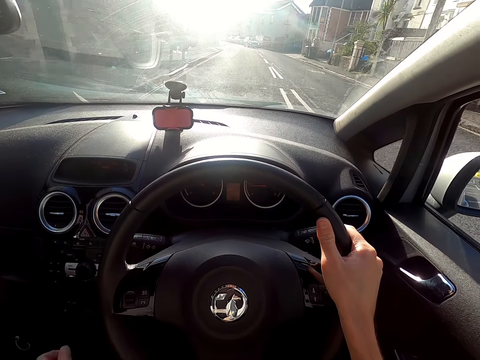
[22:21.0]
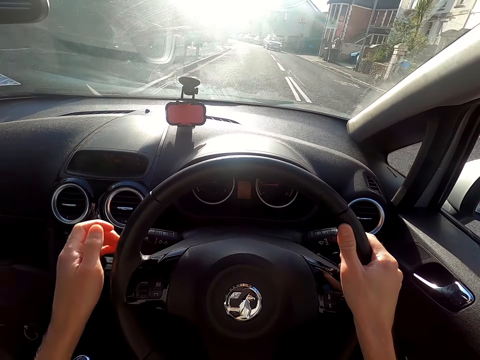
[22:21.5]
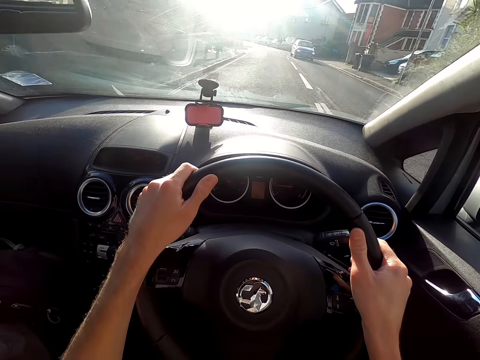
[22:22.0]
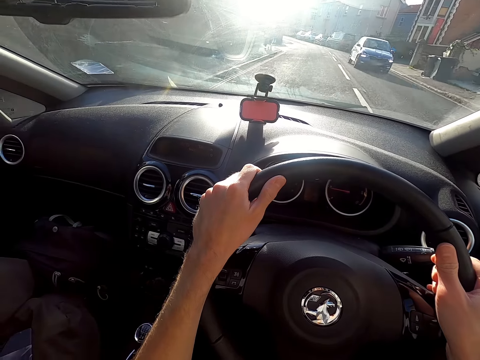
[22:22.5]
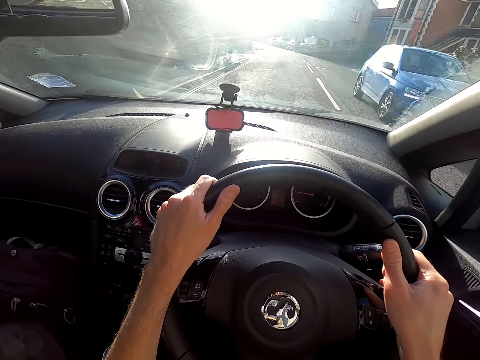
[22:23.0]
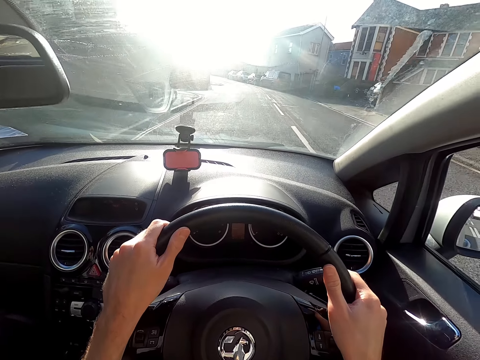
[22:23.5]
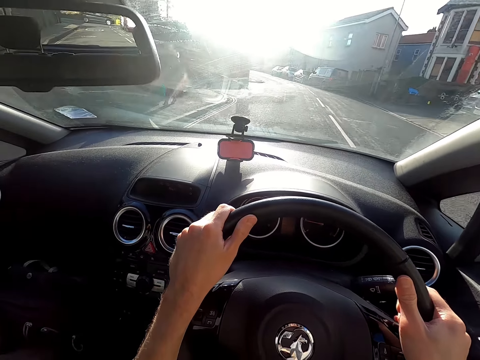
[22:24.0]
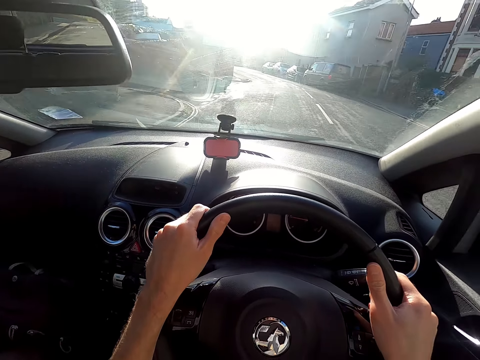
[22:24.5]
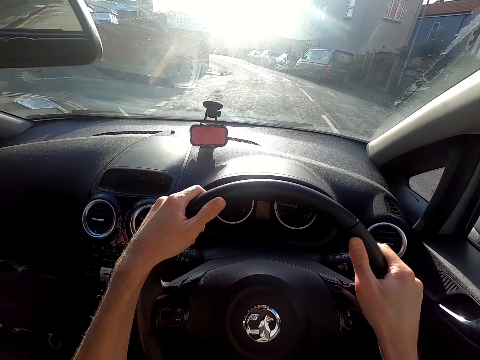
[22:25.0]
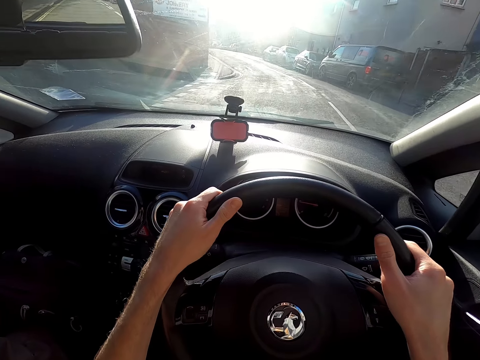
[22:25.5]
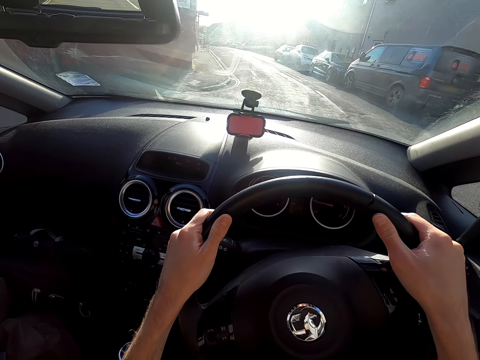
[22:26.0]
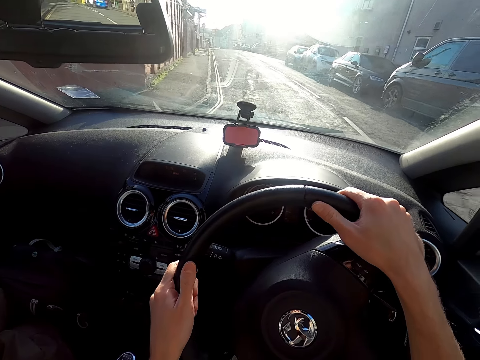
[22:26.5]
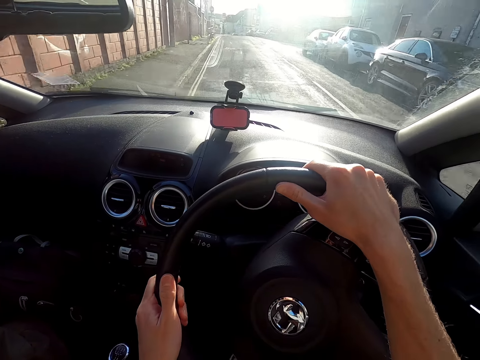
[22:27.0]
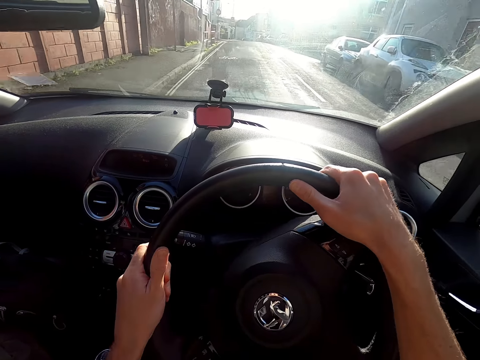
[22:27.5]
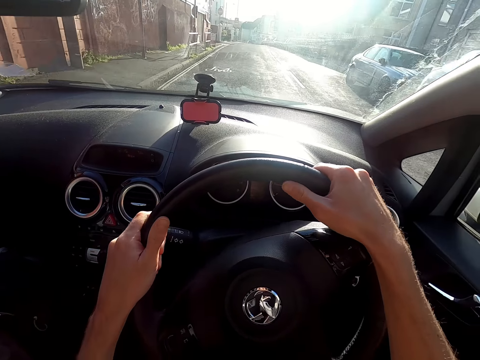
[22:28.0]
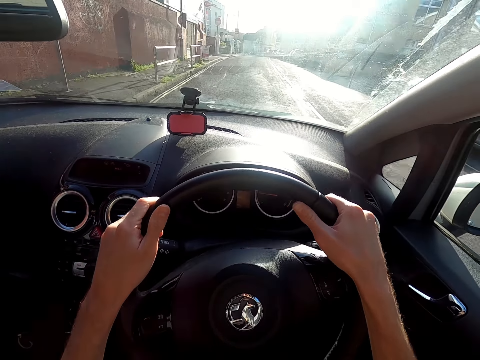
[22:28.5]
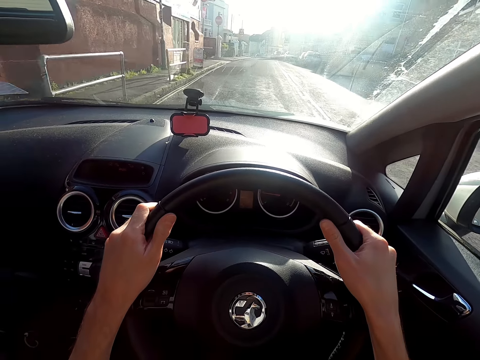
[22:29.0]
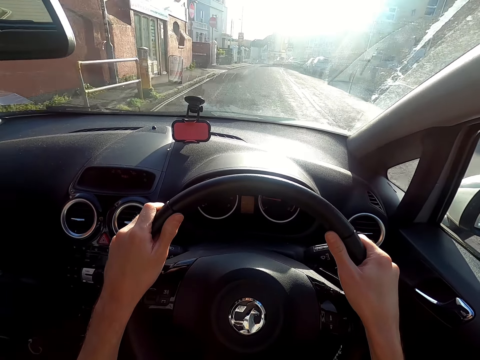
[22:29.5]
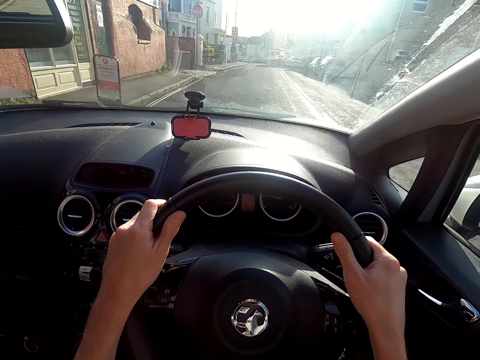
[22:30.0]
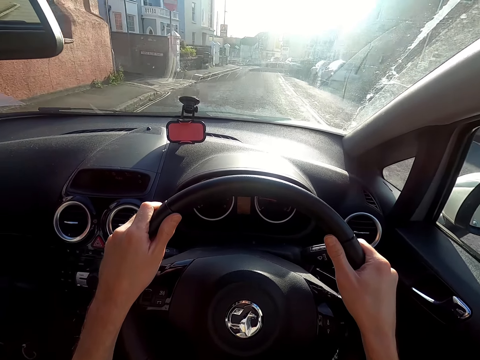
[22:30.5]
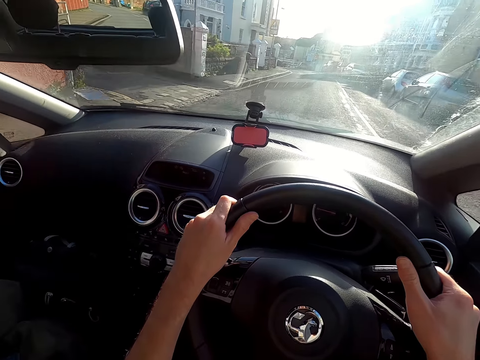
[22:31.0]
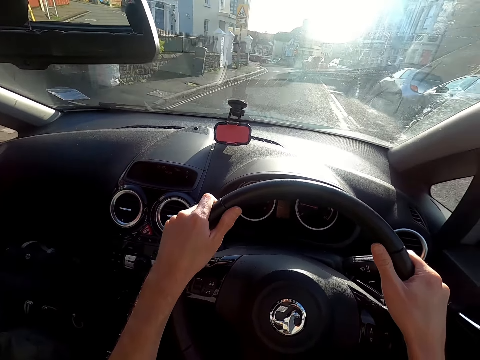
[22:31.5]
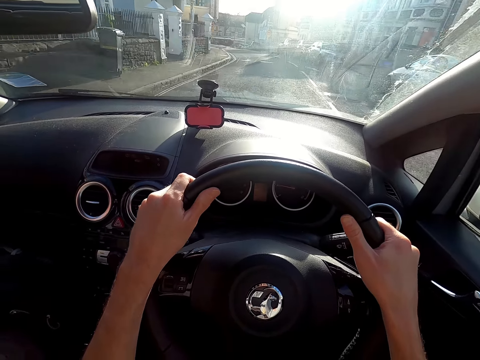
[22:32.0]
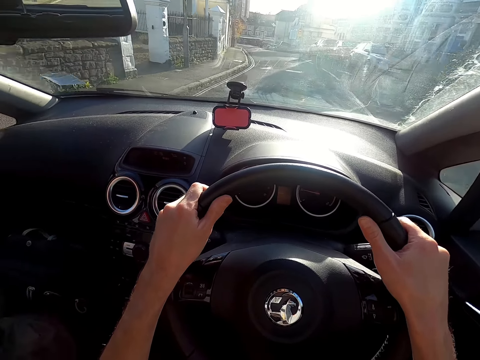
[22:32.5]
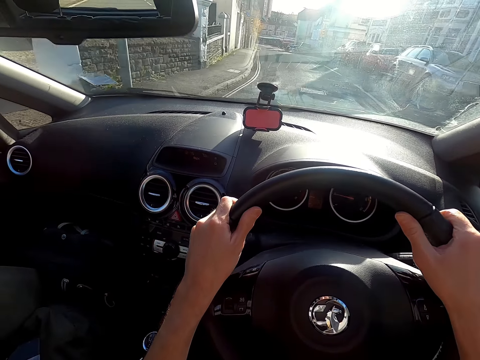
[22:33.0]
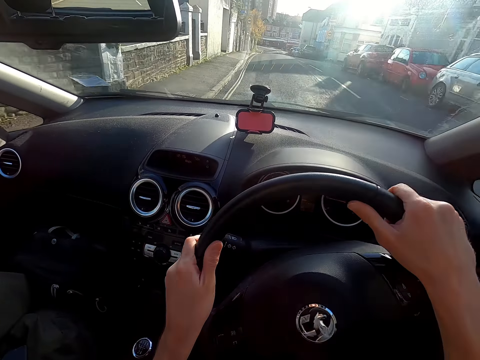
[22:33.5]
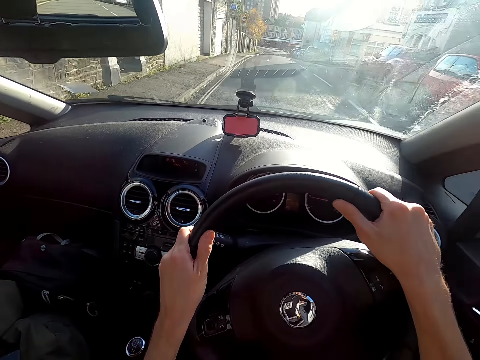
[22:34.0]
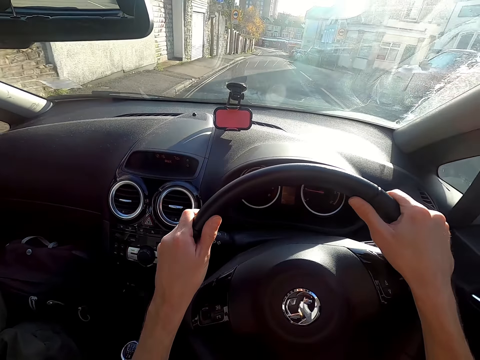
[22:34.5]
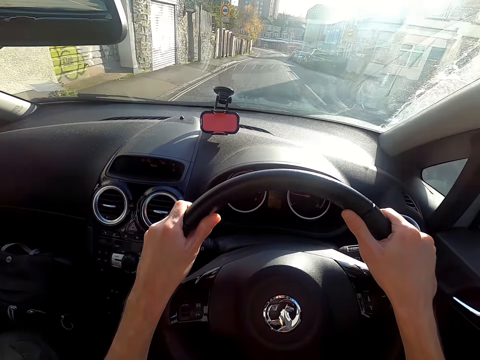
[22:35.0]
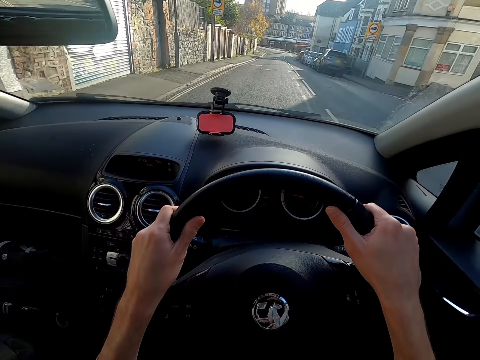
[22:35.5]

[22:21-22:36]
The camera wearer moves the gear stick with his left hand. He drives.

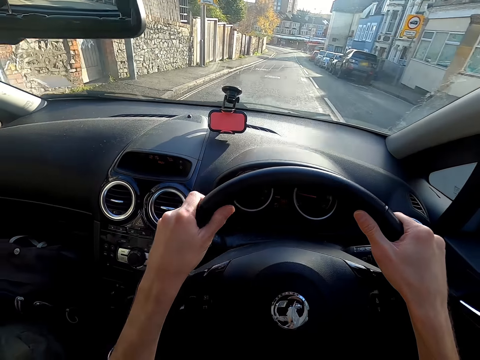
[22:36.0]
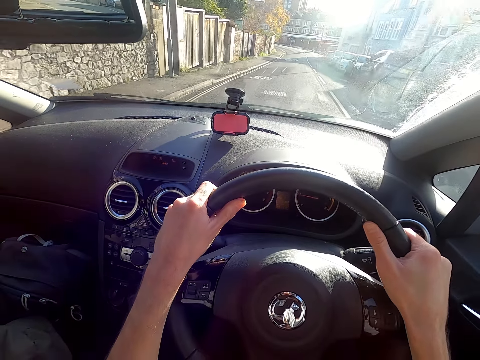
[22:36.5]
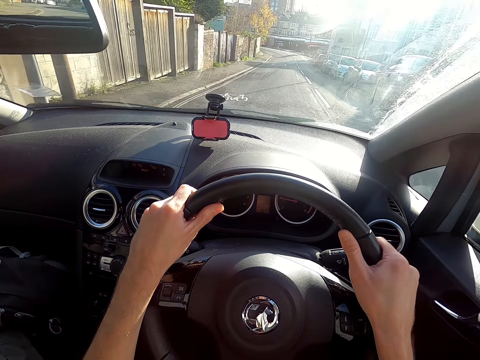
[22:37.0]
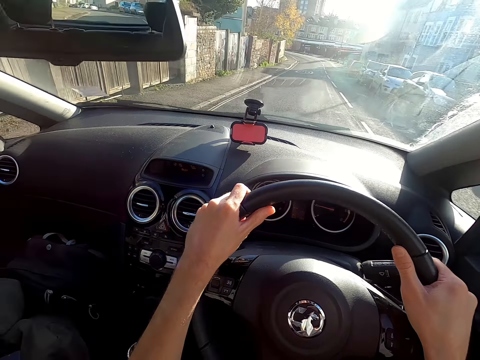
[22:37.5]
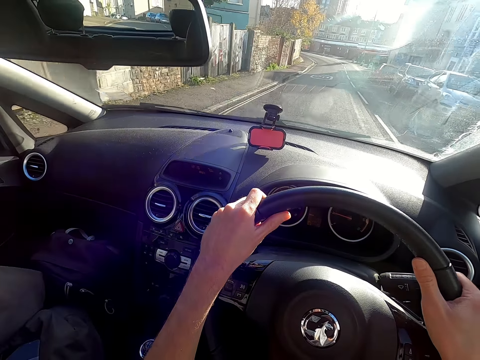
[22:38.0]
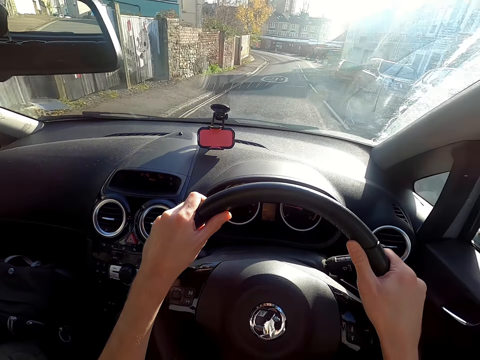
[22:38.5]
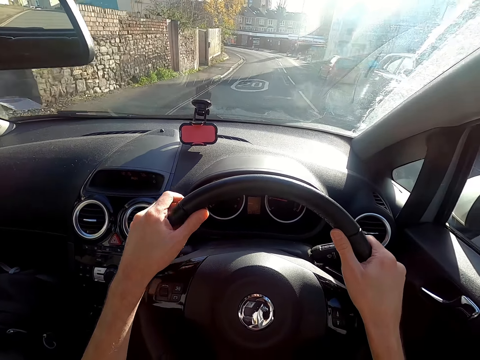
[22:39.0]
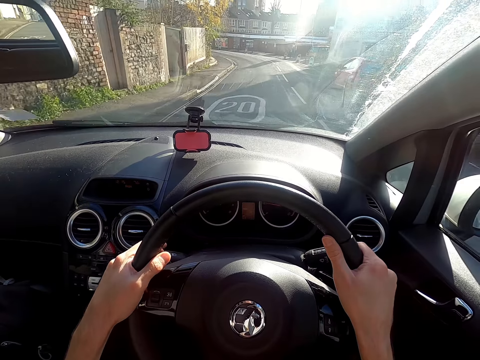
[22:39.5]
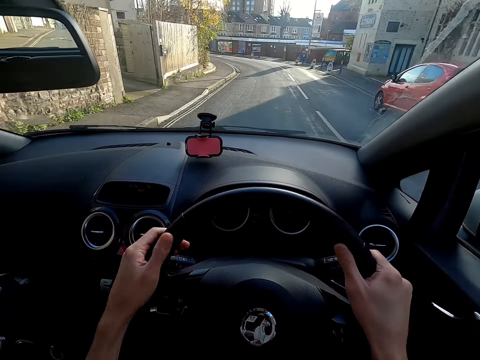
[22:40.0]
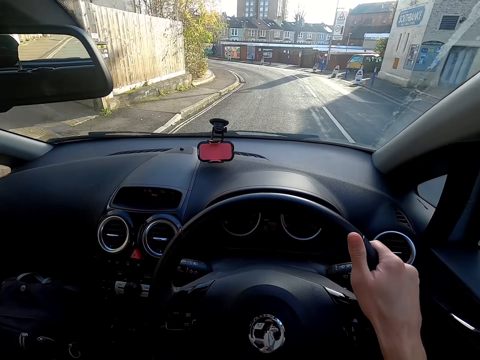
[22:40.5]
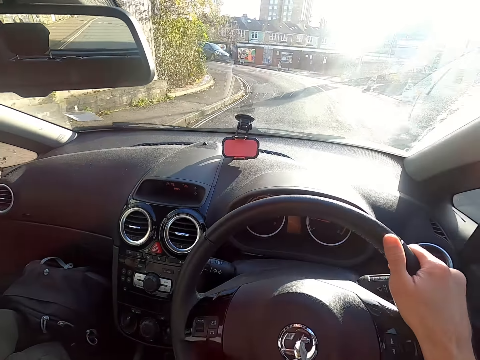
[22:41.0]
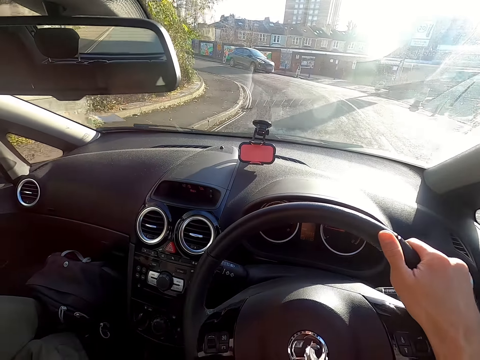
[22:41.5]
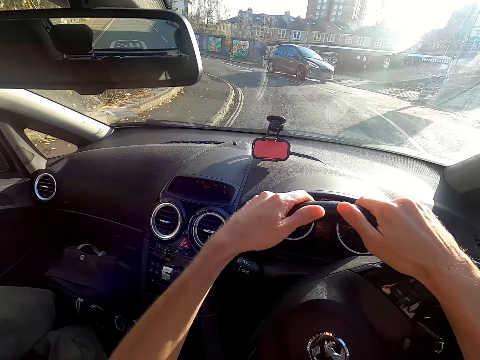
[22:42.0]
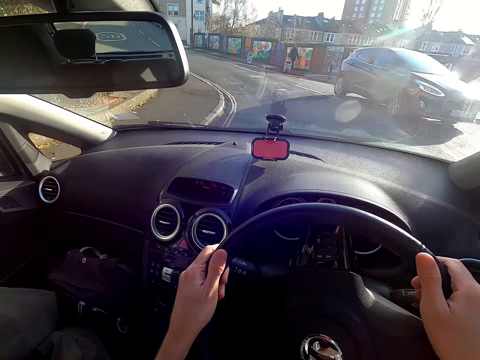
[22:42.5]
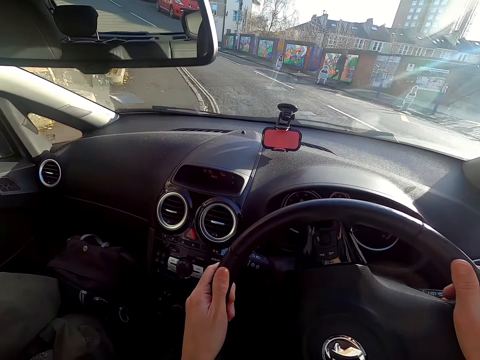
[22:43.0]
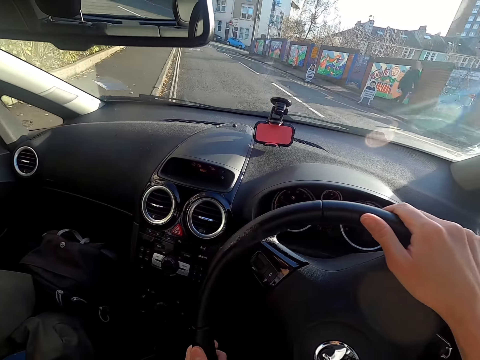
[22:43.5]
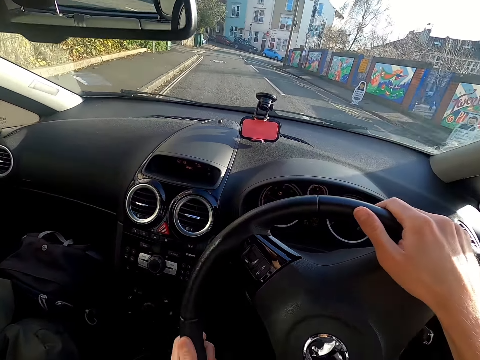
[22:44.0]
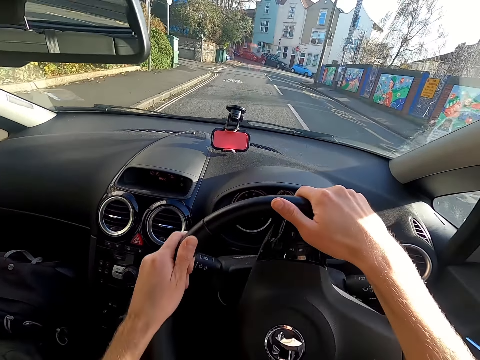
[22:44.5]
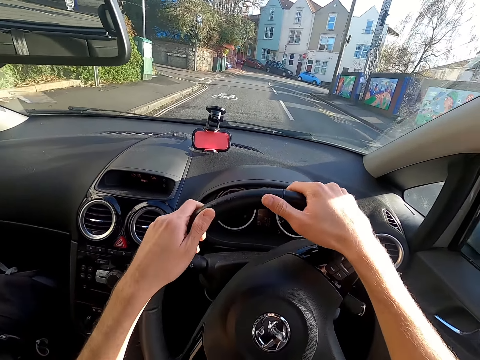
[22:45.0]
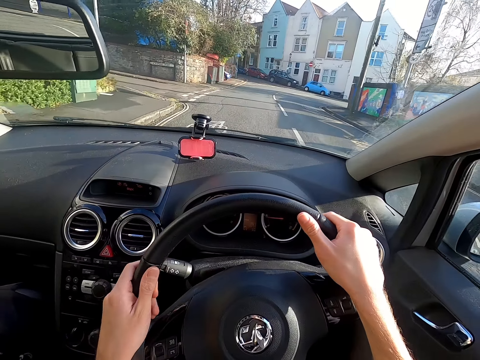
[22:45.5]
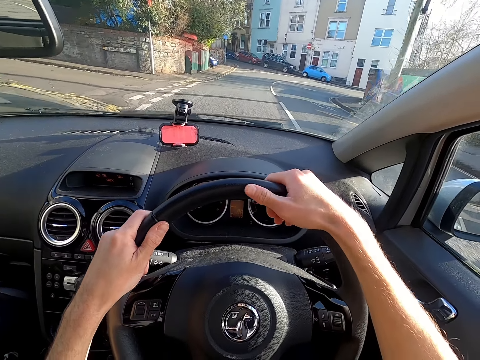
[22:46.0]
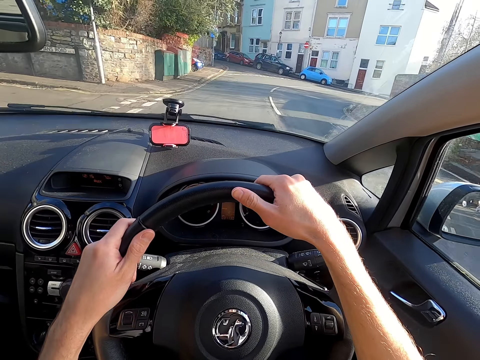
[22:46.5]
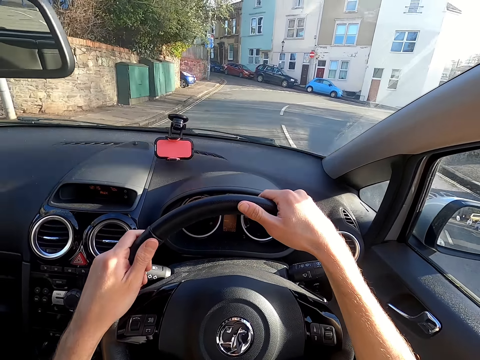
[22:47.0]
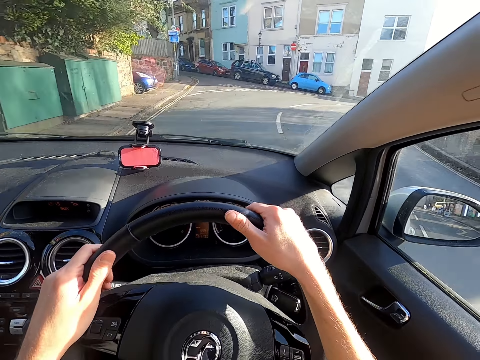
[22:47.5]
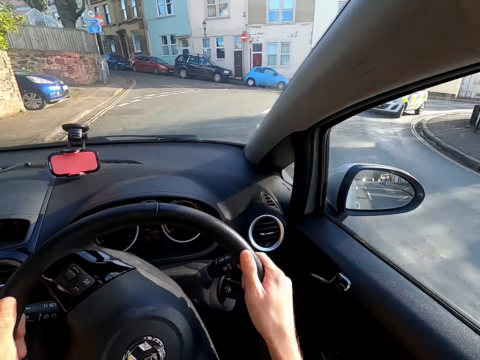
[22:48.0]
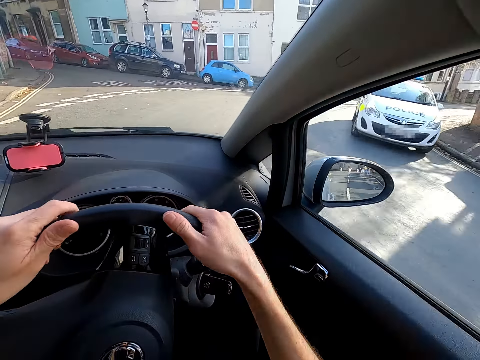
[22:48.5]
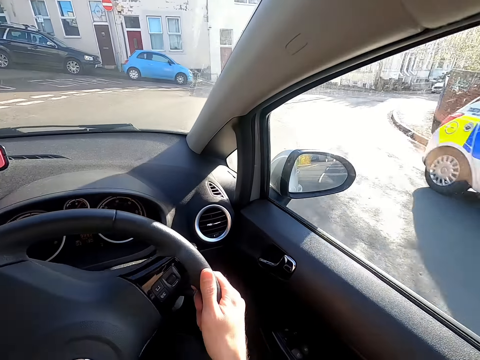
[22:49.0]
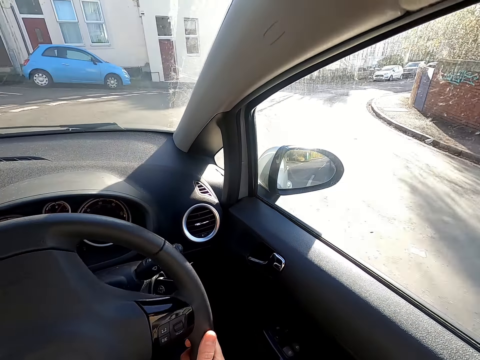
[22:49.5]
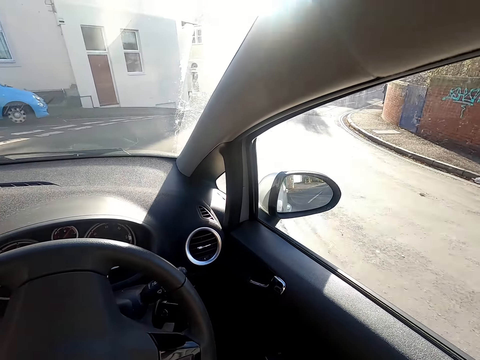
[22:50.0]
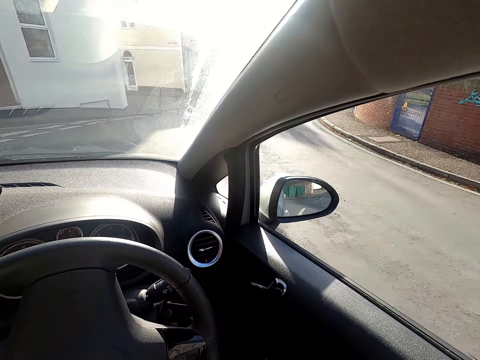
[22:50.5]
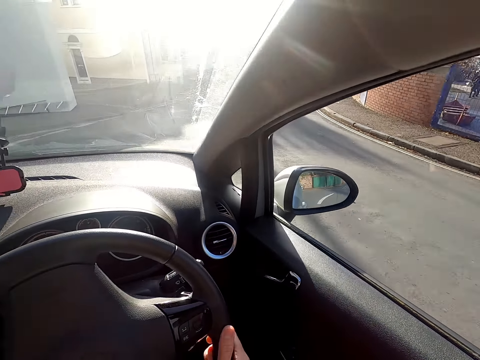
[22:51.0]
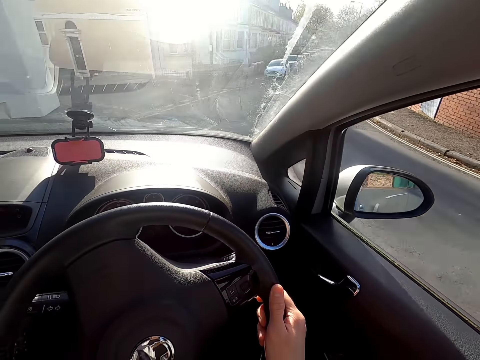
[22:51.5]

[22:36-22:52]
The camera wearer moves the gear stick with his left hand. He takes the right curve.
